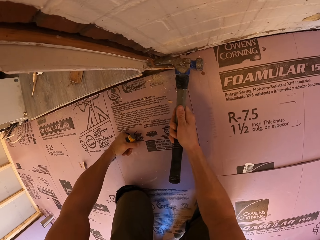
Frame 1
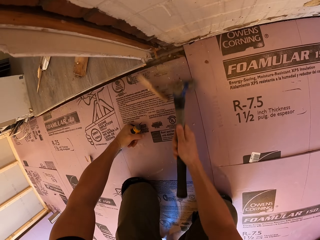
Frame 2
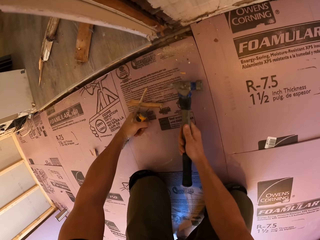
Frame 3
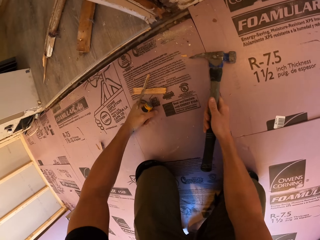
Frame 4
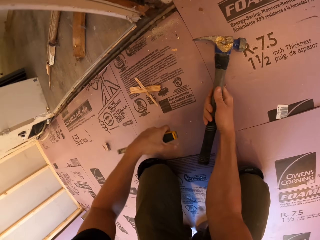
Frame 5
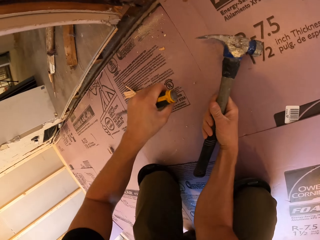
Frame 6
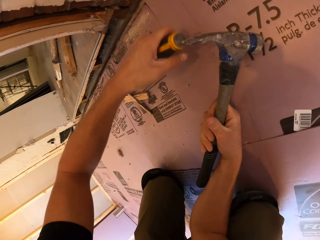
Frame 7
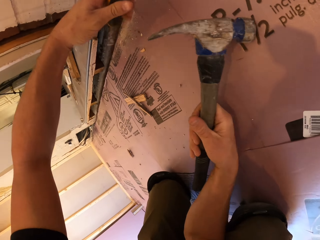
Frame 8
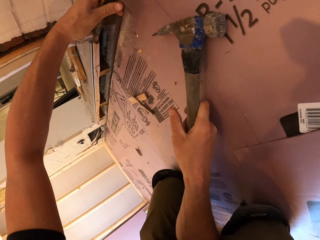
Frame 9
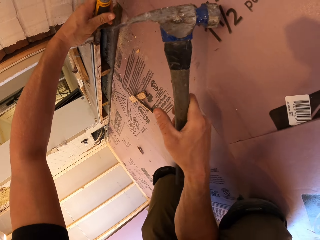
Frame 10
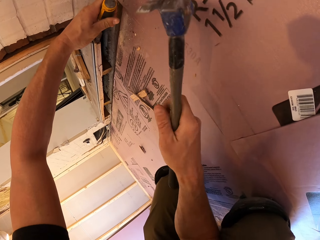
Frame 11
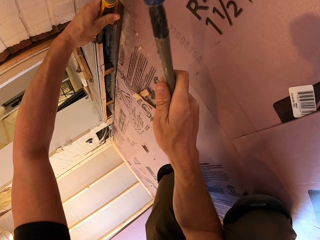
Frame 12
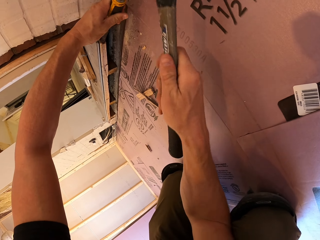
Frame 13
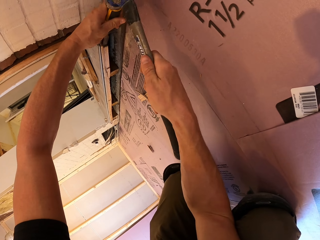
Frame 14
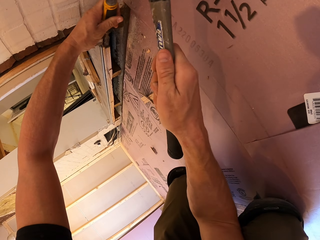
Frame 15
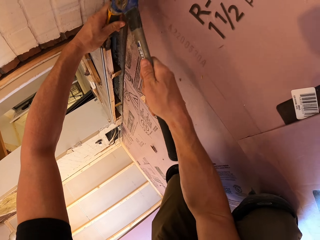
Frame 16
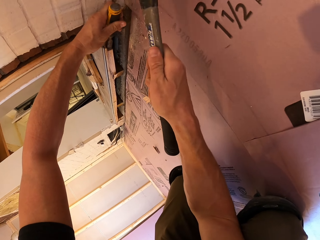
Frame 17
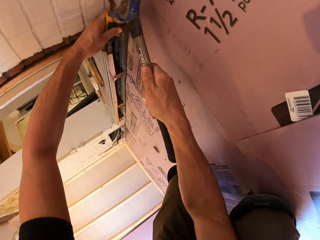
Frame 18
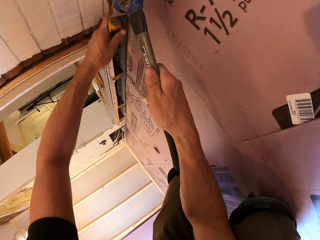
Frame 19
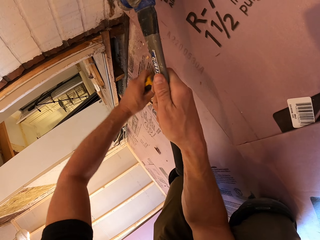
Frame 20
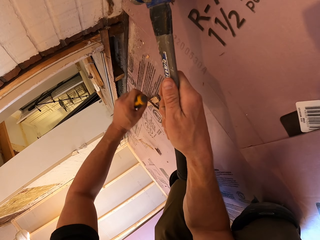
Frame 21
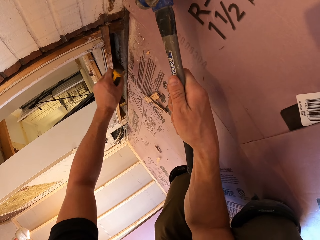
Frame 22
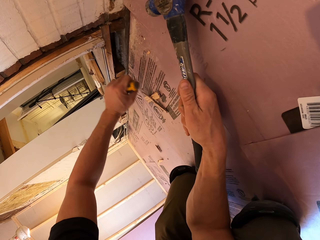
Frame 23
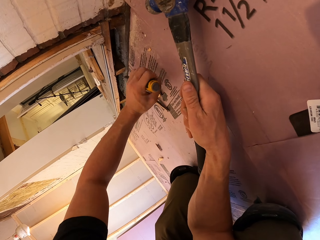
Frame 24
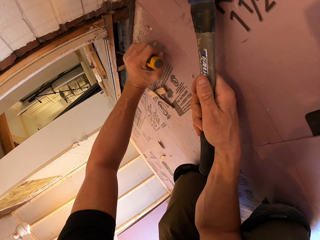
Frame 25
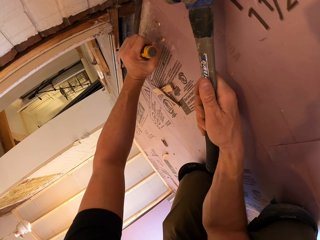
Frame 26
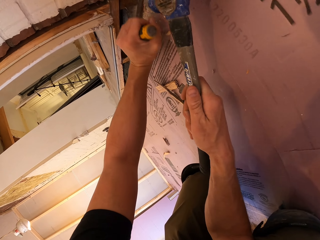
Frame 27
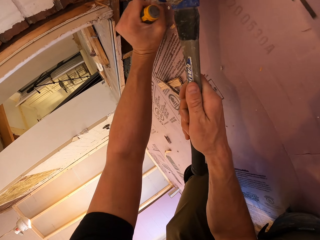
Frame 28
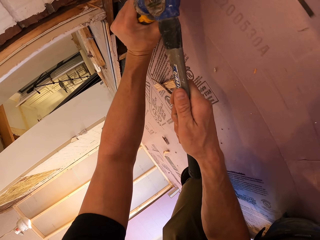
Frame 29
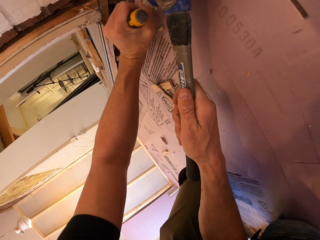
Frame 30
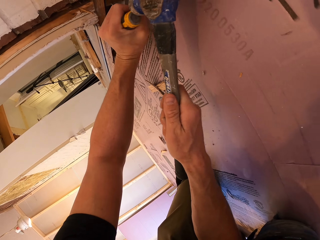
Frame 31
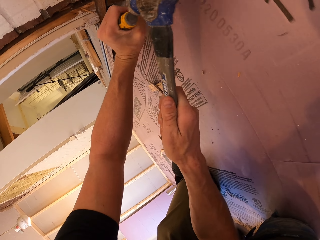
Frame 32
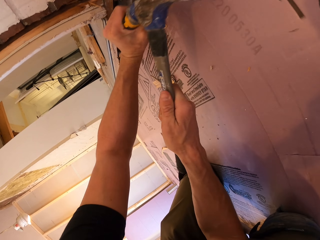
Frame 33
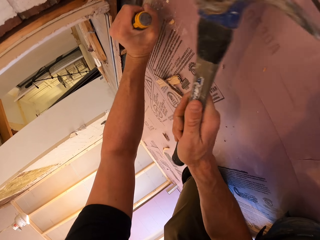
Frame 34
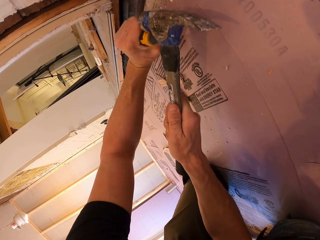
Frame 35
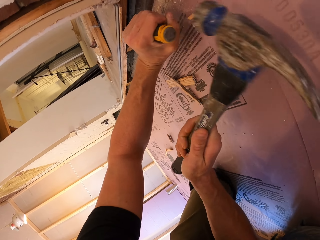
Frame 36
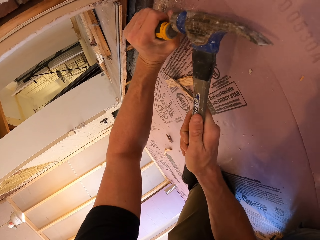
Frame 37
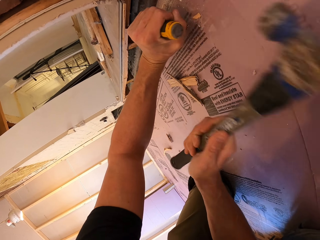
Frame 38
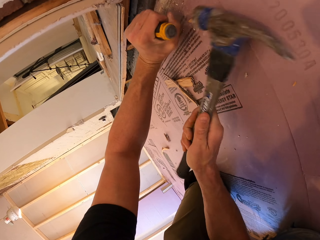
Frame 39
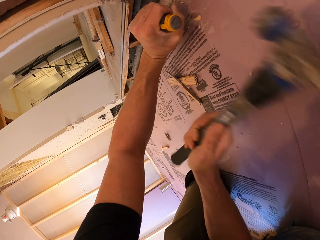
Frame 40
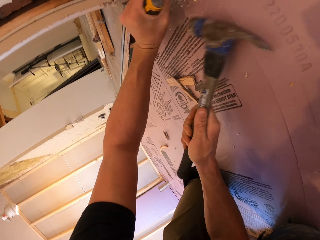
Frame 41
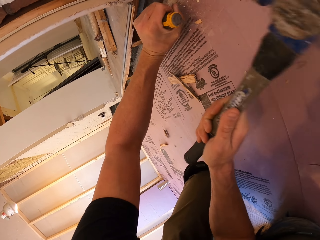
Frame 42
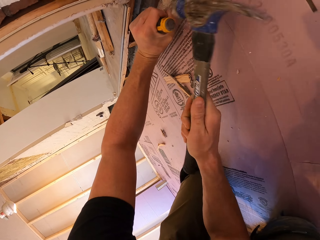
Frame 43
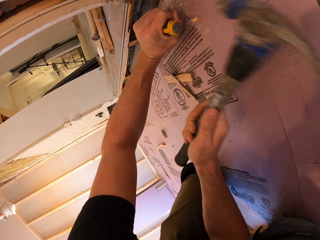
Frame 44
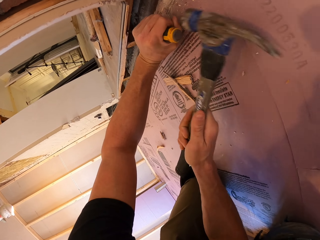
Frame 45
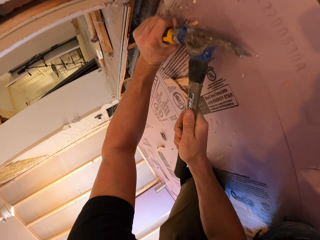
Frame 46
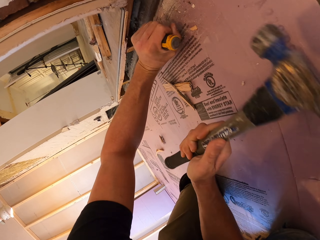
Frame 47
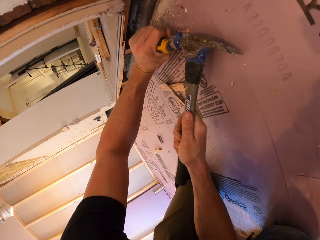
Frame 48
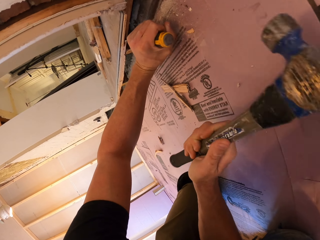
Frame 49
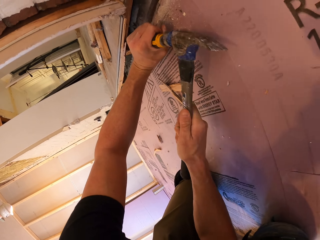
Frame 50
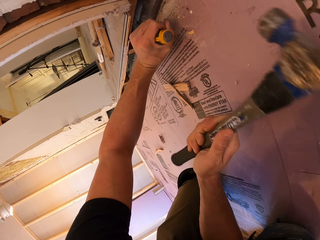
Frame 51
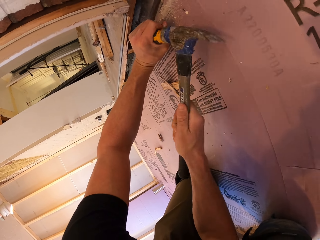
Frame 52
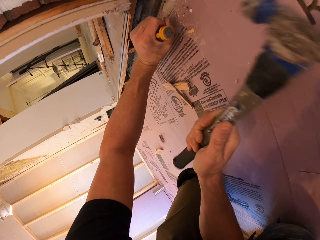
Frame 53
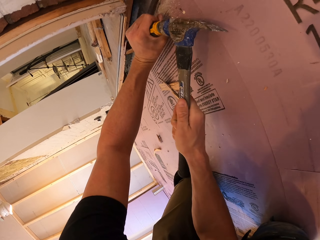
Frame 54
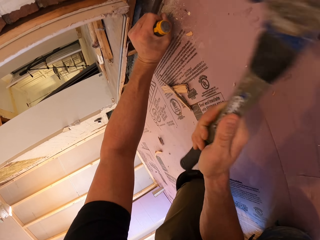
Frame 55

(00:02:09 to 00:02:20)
The camera wearer pulls the wood with the hammer. They stick the chisel on the wood. They hammer the chisel tool with the hammer. They pull the chisel tool off the wood plank. They stick the chisel on the wood. They hammer the chisel tool with the hammer.

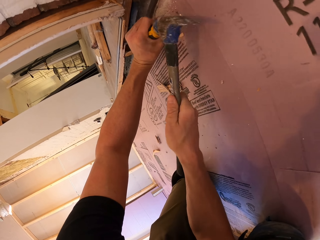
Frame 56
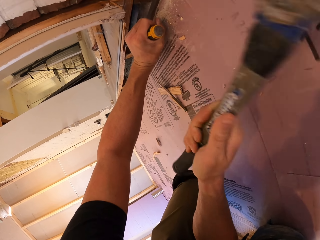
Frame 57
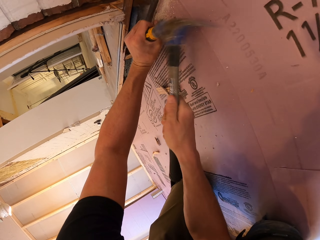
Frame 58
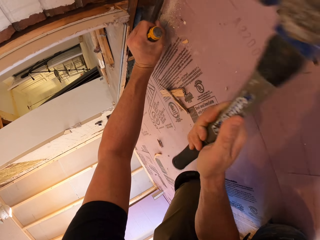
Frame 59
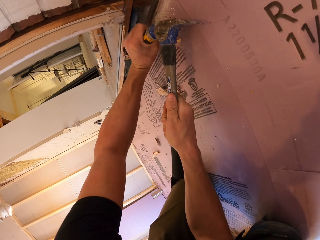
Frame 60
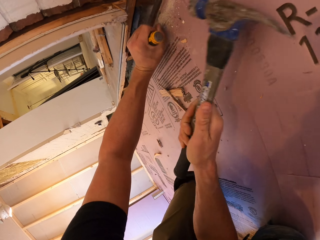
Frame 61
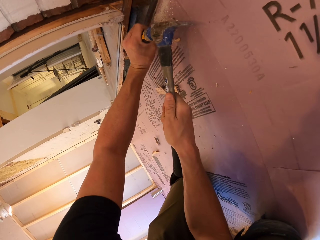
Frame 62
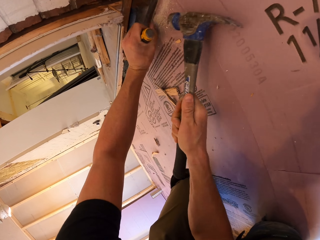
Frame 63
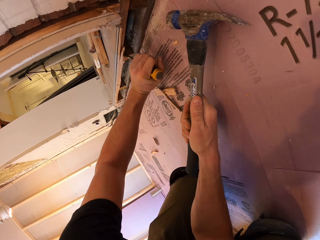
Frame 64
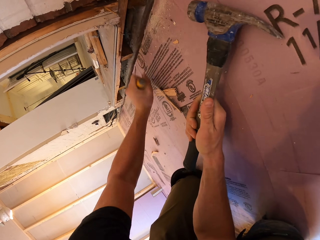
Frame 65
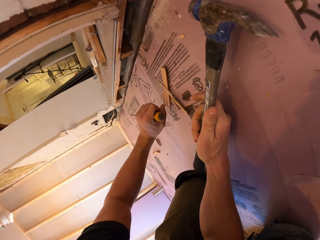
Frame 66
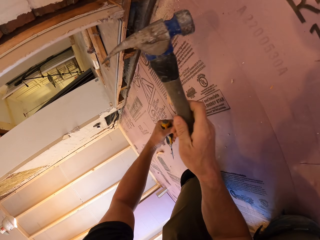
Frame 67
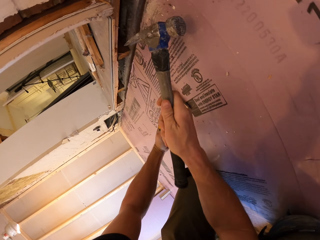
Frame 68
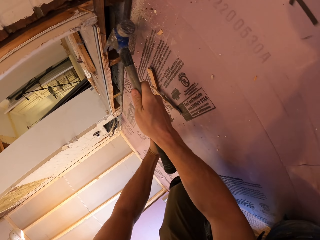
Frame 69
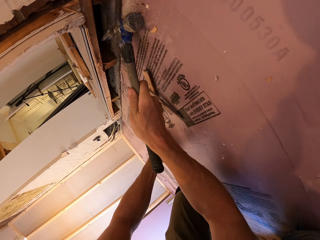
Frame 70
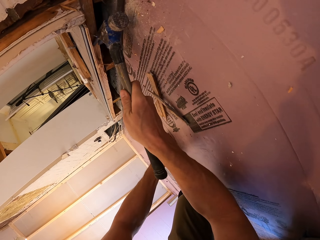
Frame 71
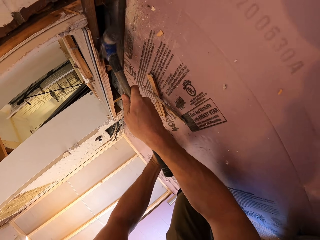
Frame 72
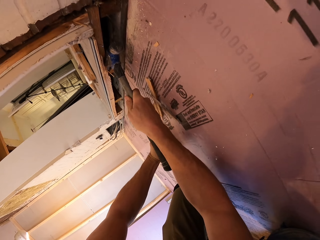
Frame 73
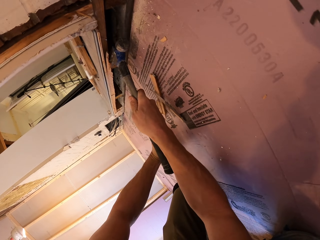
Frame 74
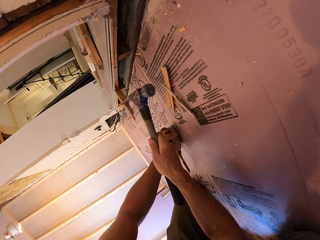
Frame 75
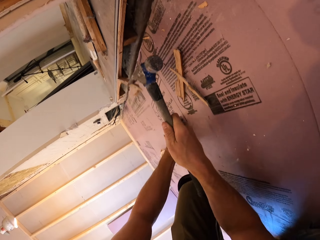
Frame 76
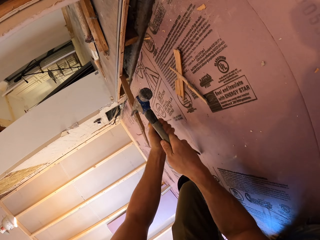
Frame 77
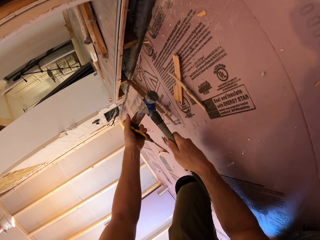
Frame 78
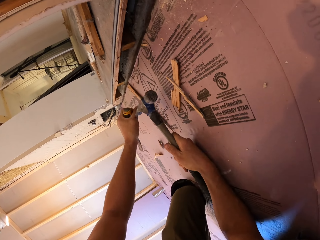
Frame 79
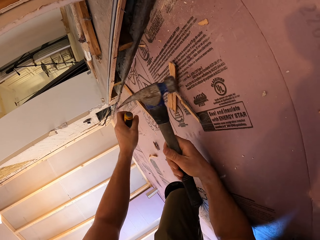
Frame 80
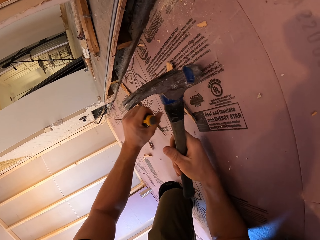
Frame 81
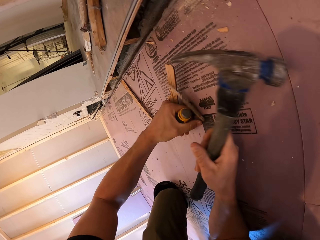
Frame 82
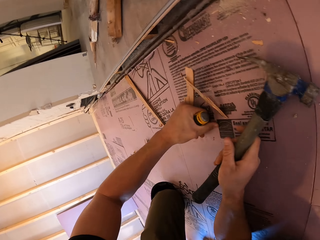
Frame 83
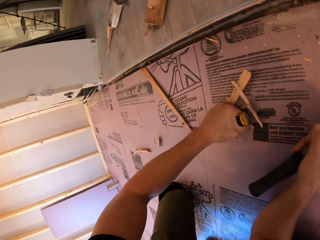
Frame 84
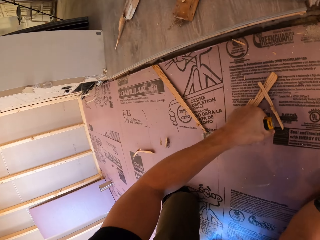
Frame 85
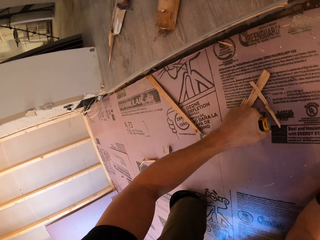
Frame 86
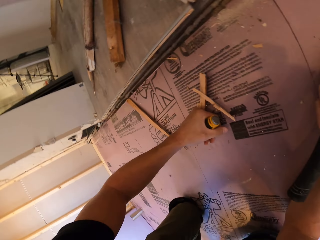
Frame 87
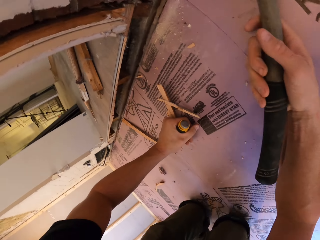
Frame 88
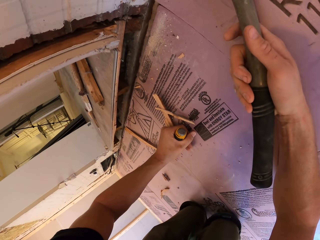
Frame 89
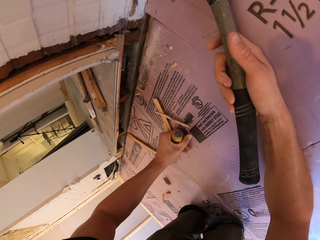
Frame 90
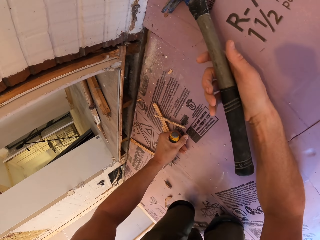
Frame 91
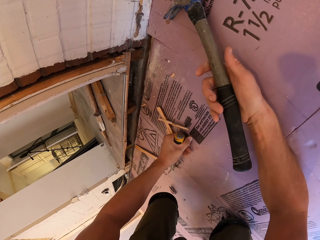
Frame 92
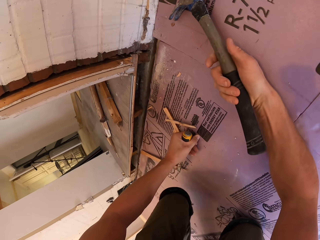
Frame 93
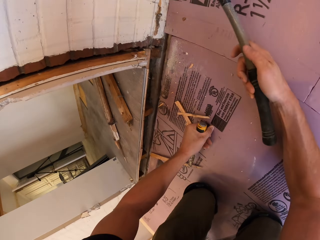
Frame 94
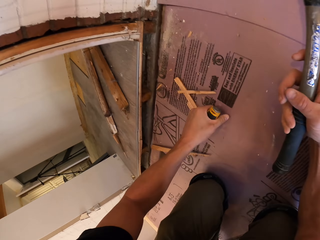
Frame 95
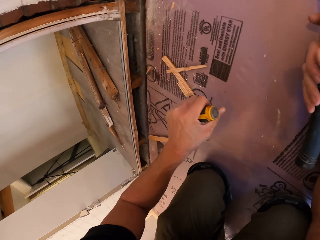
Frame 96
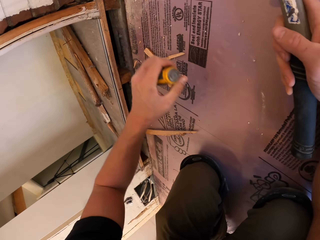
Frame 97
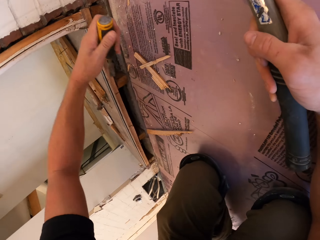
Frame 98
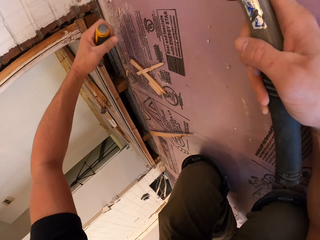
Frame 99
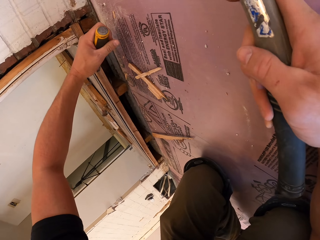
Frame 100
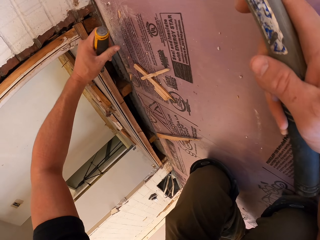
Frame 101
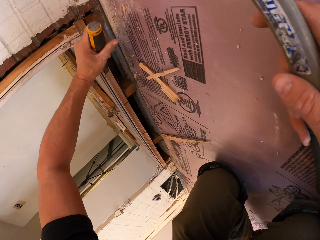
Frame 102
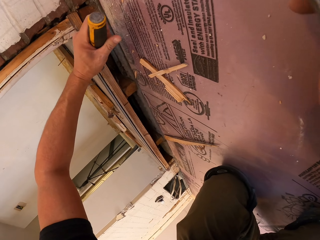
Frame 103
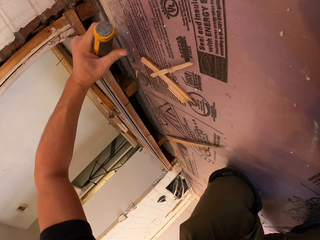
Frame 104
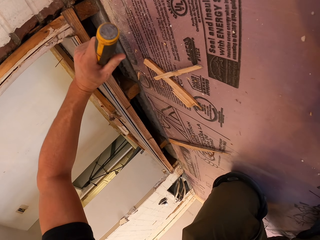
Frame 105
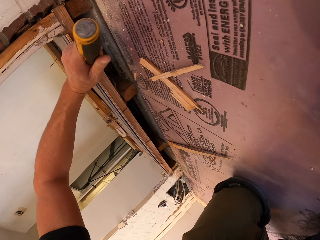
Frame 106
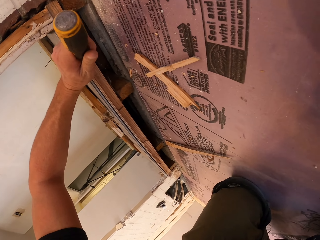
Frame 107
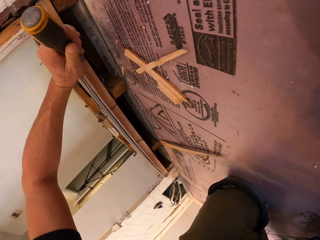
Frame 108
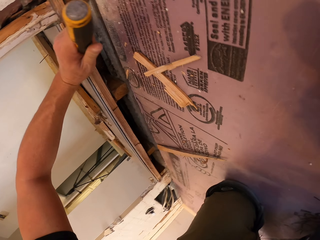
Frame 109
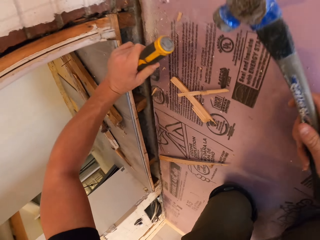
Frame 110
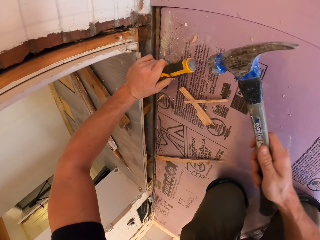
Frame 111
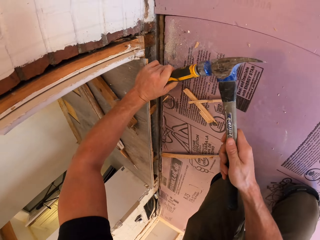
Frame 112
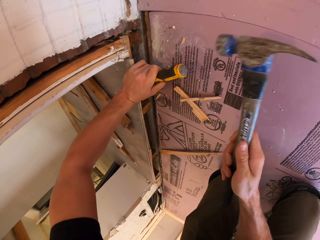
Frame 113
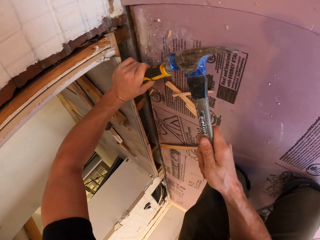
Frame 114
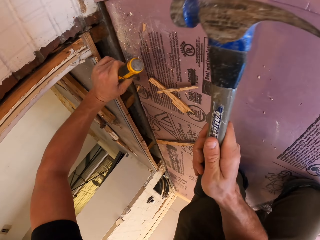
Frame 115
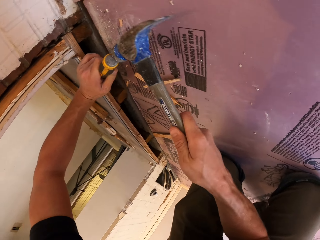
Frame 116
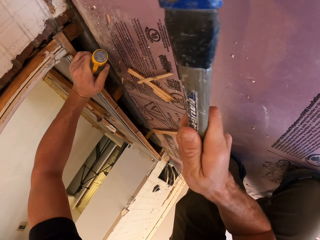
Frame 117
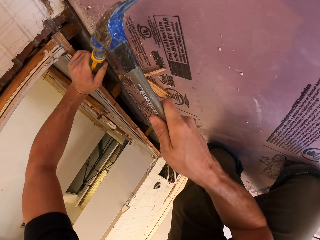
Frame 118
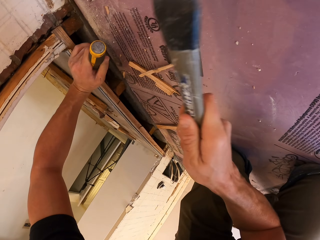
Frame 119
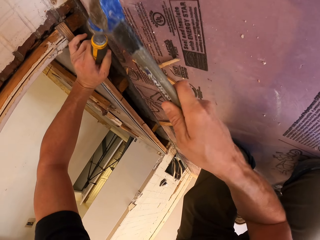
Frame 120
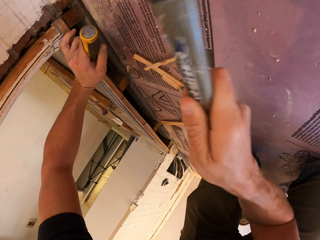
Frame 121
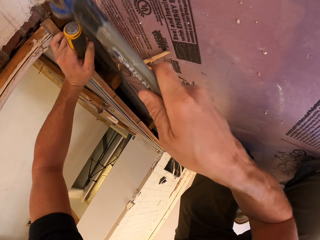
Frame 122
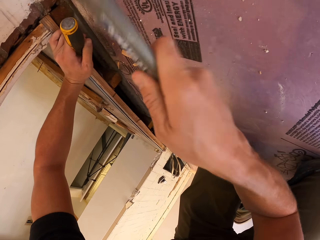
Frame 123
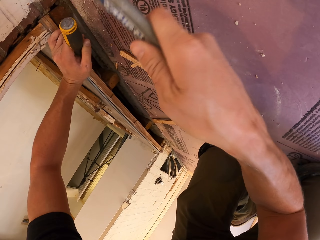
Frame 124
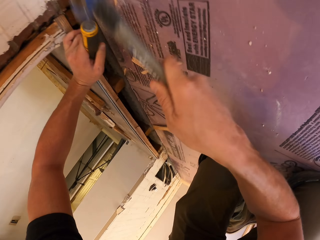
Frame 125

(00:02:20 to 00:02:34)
The camera wearer pulls the chisel tool off the wood plank. He pulls the wood with the chisel tool or hammer. He supports his hand on the floor. He sticks the chisel on the wood. He hammers the chisel tool with the hammer.
